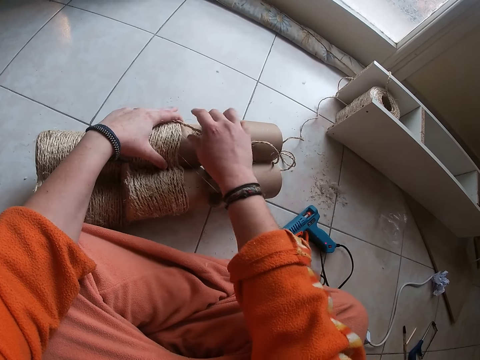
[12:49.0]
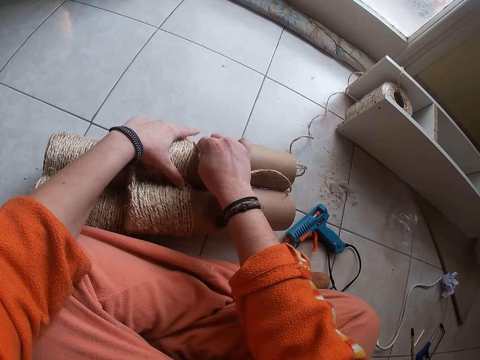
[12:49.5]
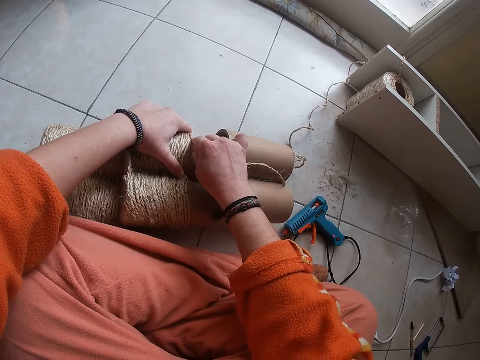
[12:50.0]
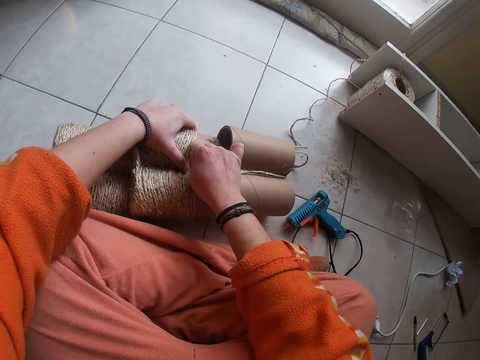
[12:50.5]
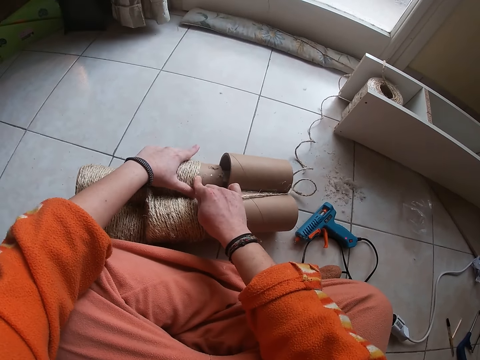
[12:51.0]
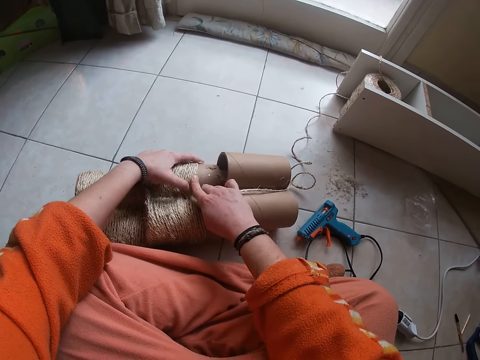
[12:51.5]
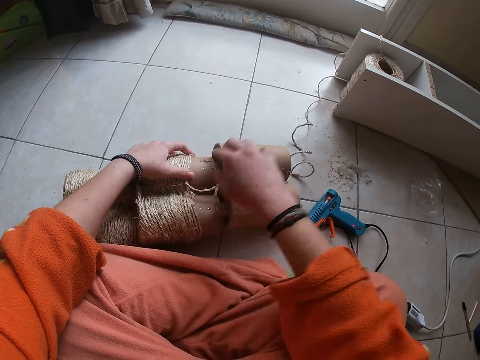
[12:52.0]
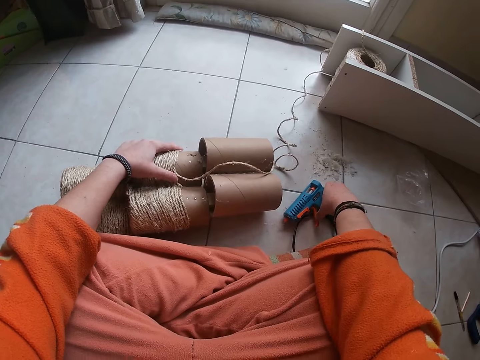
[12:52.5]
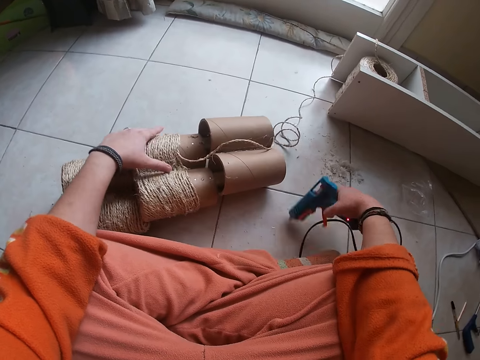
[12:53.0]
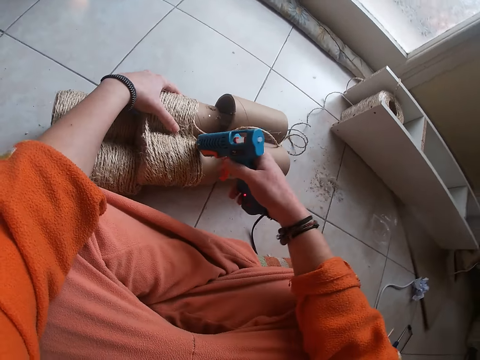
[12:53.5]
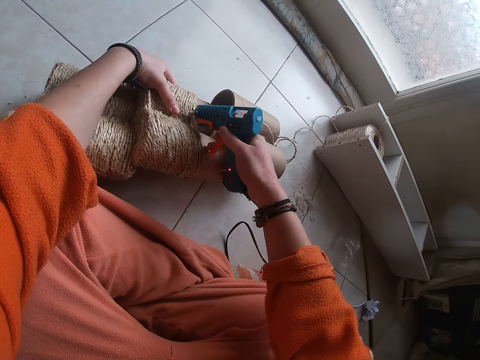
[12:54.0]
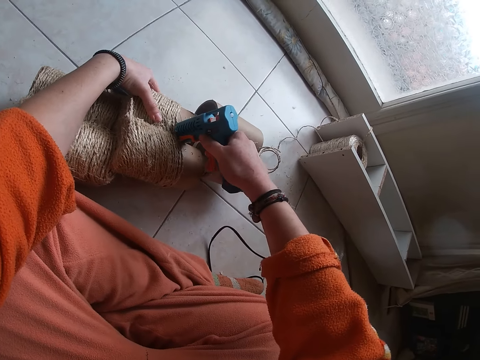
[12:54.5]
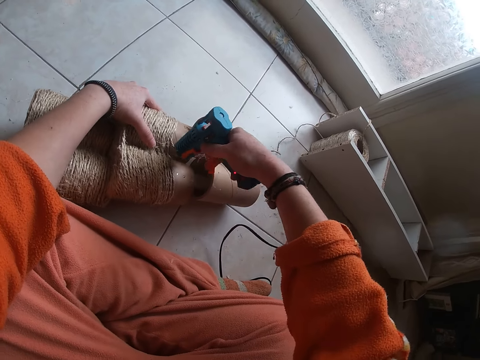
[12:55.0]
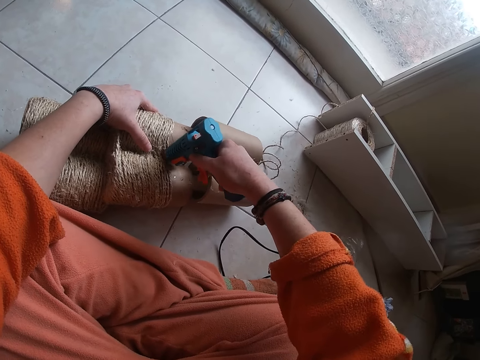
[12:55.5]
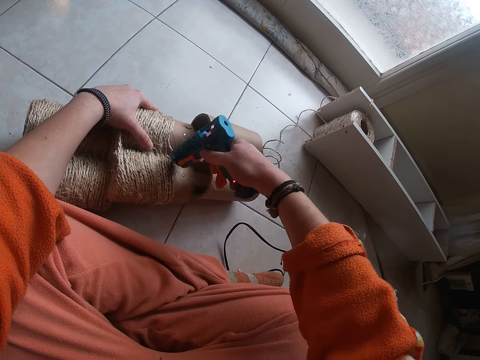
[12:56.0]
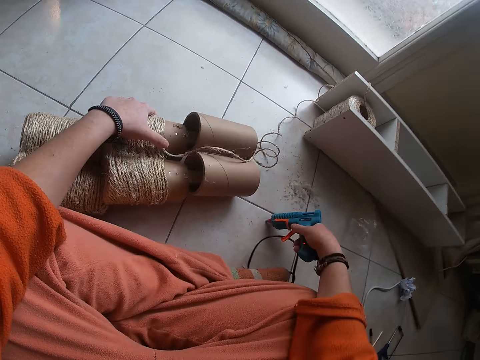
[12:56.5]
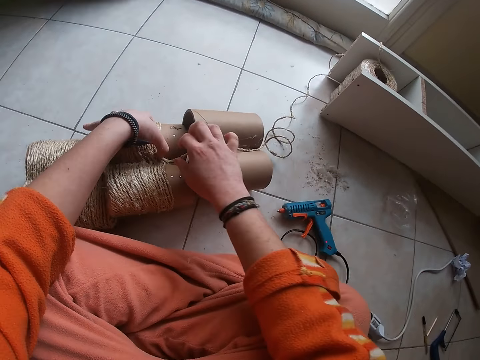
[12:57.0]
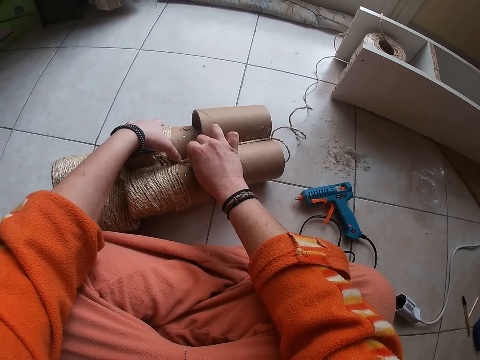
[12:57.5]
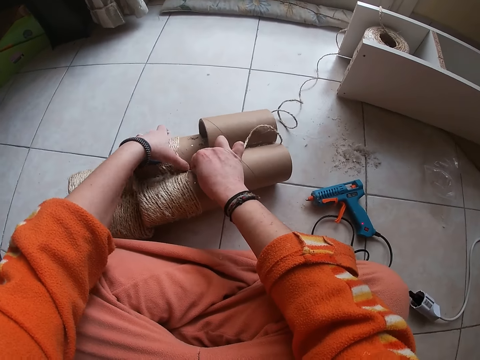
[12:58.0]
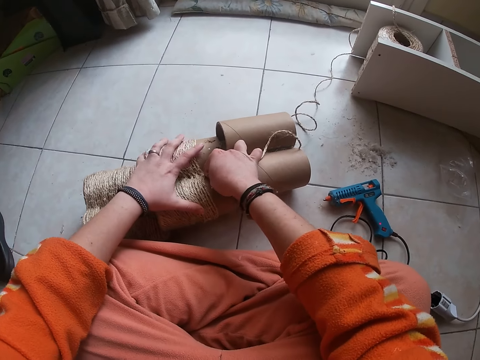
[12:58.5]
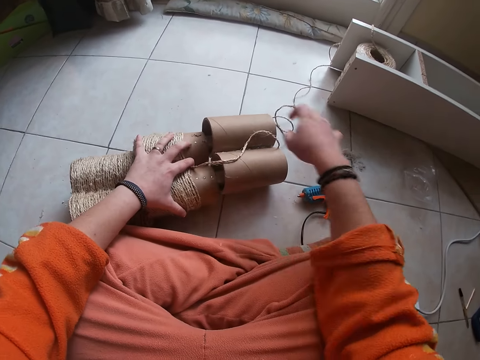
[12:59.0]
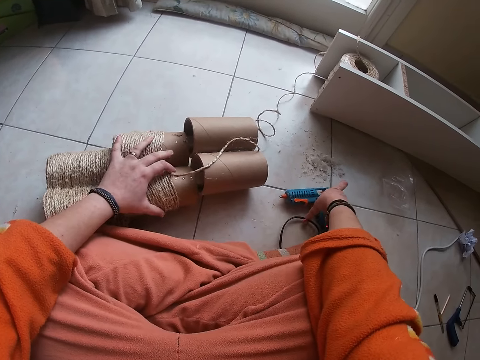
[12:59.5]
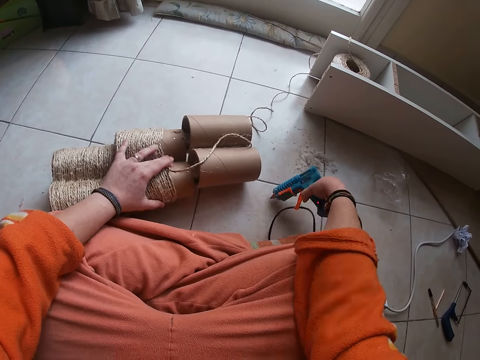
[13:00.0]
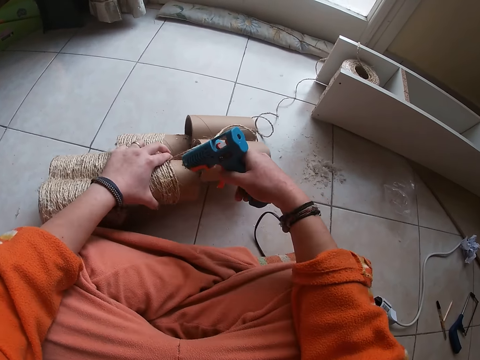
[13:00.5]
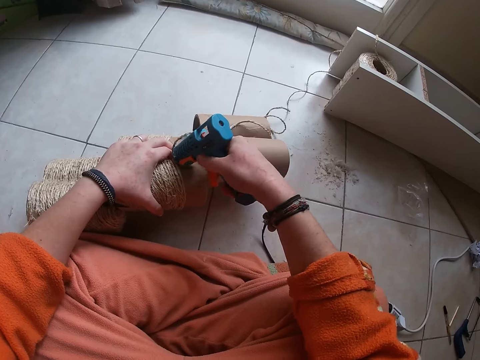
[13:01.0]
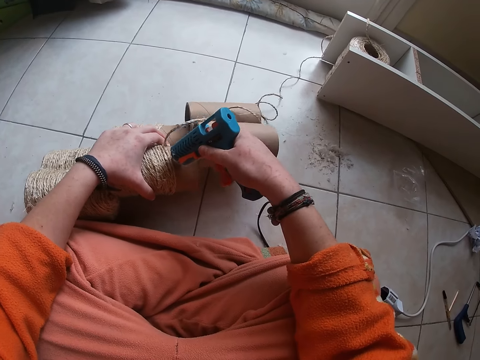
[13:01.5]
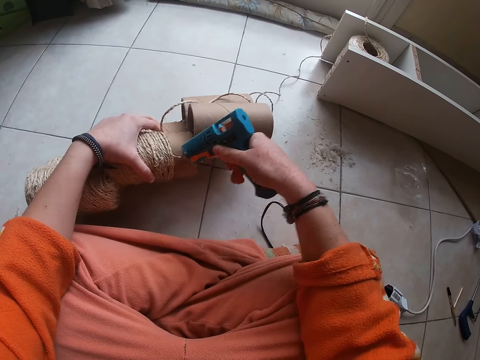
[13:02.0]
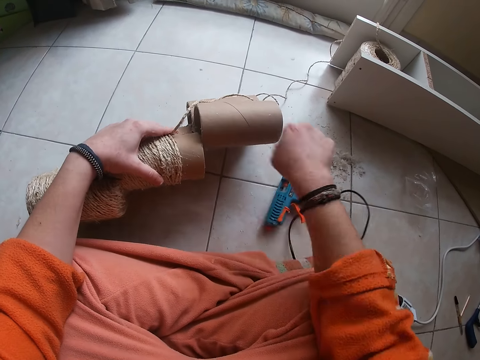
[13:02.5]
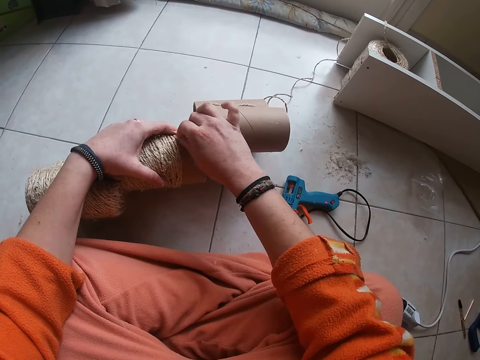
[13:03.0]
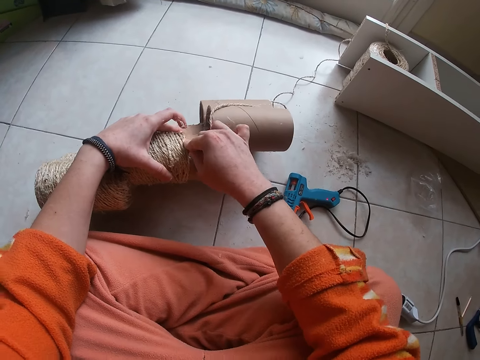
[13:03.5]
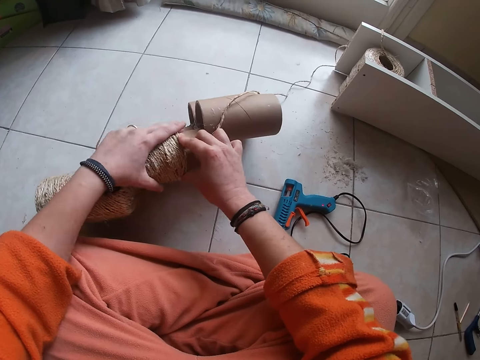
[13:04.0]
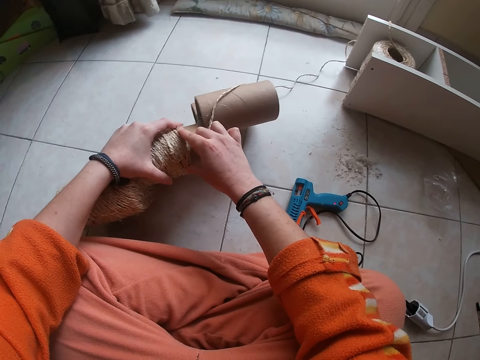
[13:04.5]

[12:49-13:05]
The camera wearer places the glue gun in her right hand on the floor. She attaches yarn to the rolled carton with both her hands. She picks the glue gun from the floor with her right hand. She applies glue on the carton from the glue gun in her right hand. She places the glue gun in her right hand on the floor. She attaches yarn to the rolled carton with both her hands. She picks the glue gun from the floor with her right hand. She applies glue on the carton from the glue gun in her right hand. She places the glue gun in her right hand on the floor. She attaches yarn to the rolled carton with both her hands.

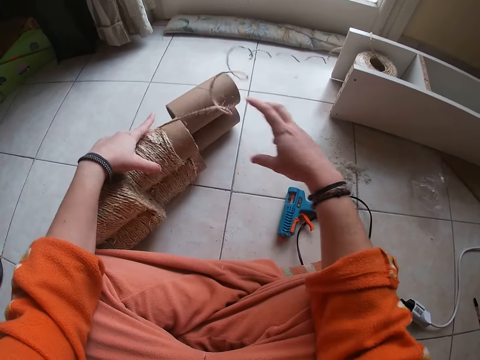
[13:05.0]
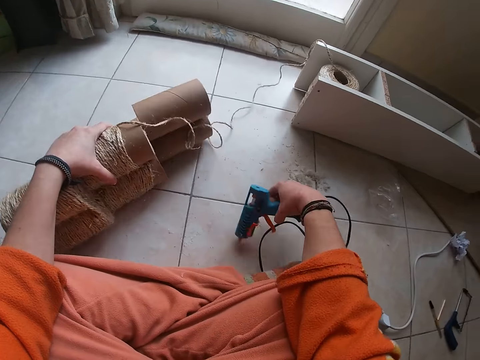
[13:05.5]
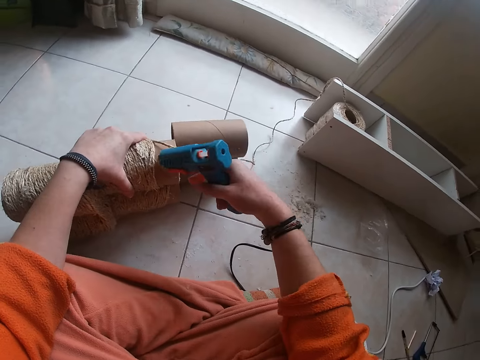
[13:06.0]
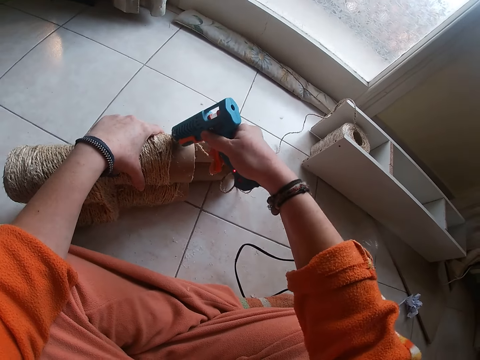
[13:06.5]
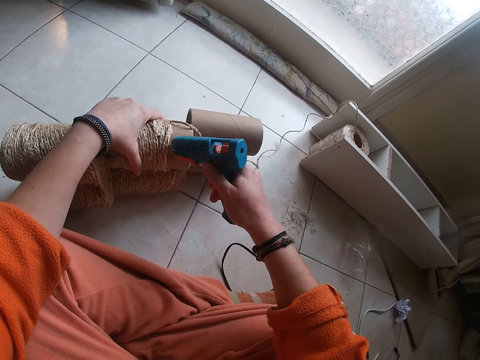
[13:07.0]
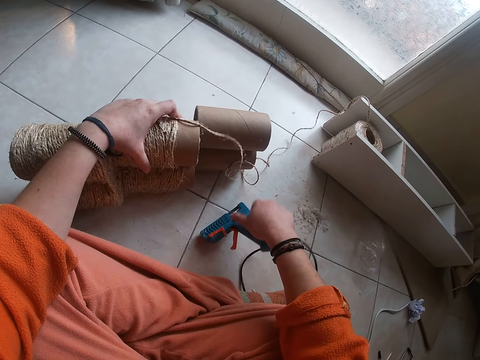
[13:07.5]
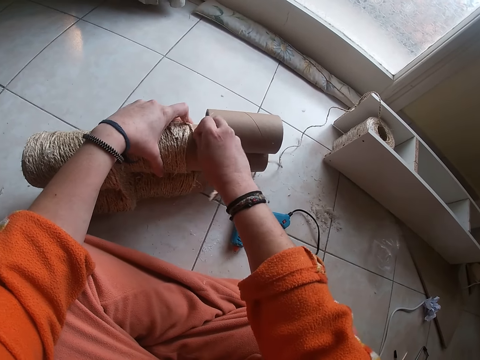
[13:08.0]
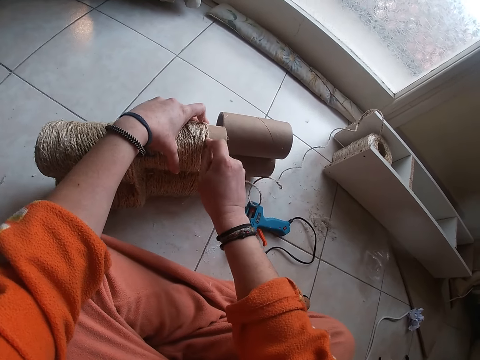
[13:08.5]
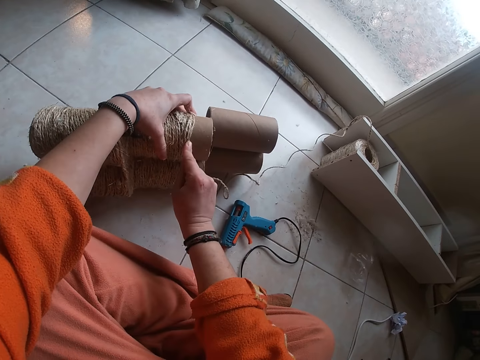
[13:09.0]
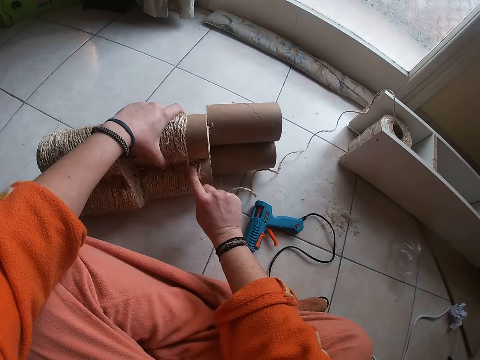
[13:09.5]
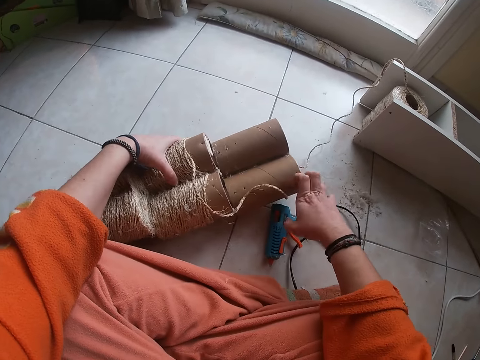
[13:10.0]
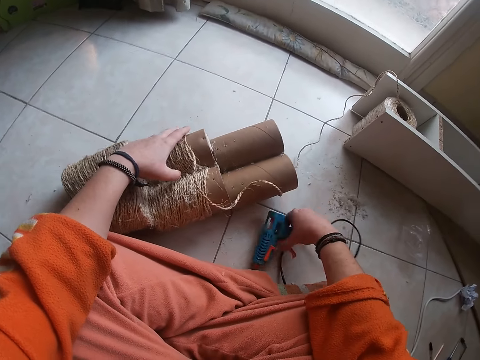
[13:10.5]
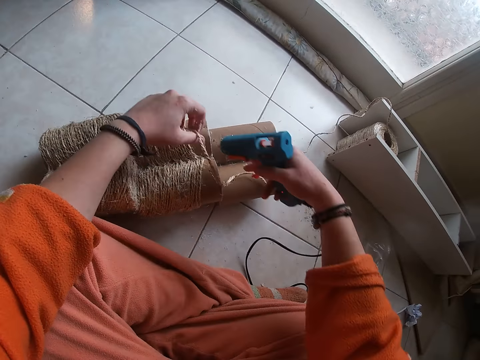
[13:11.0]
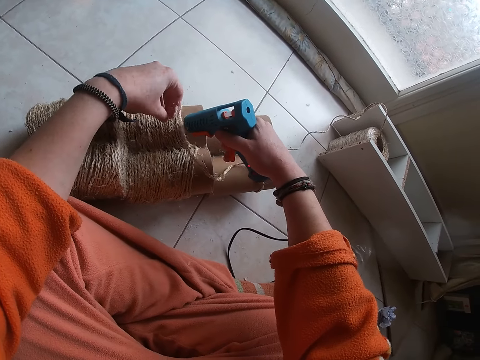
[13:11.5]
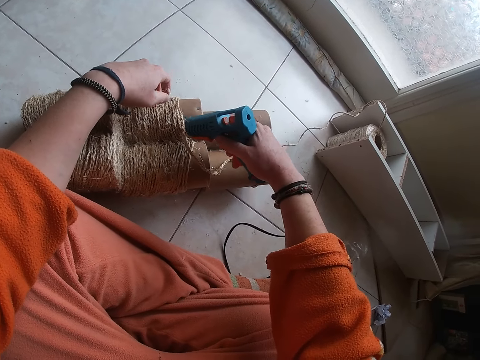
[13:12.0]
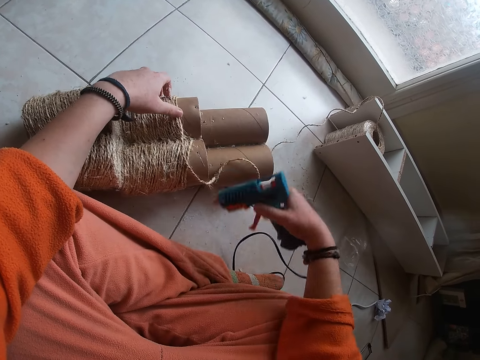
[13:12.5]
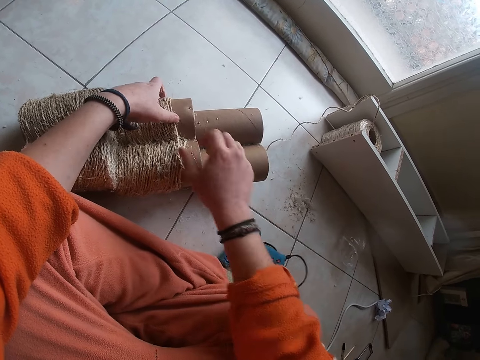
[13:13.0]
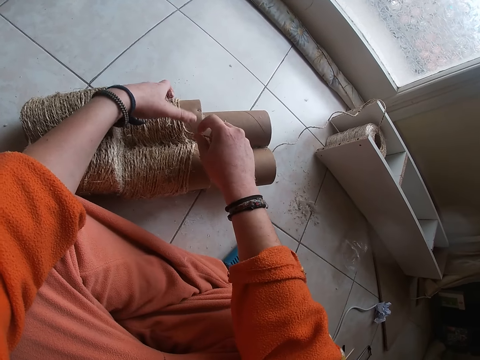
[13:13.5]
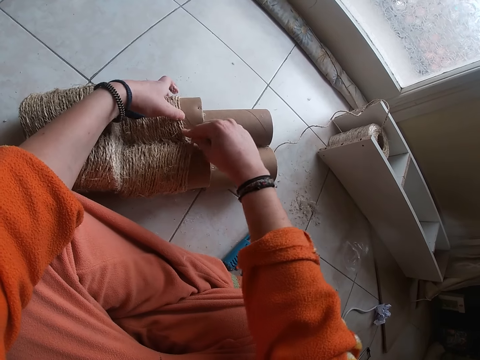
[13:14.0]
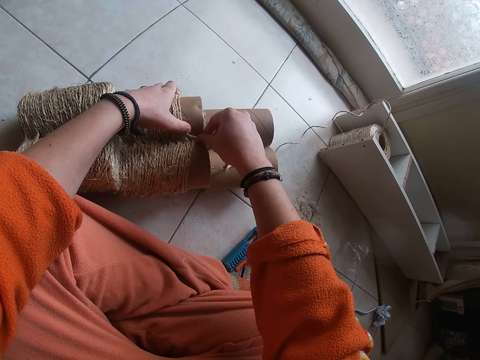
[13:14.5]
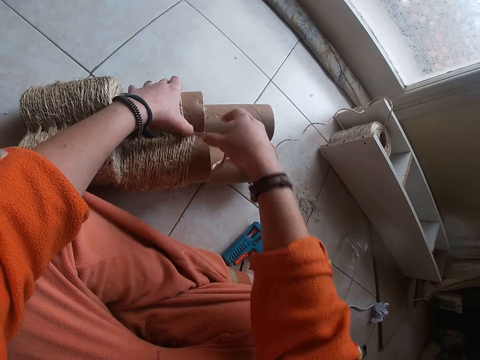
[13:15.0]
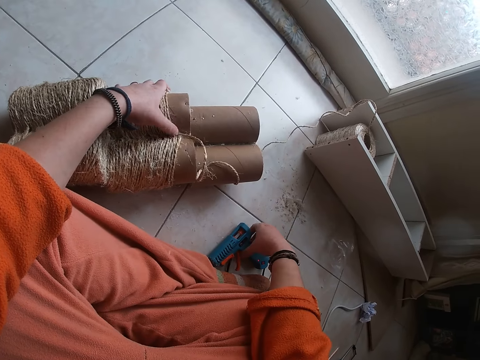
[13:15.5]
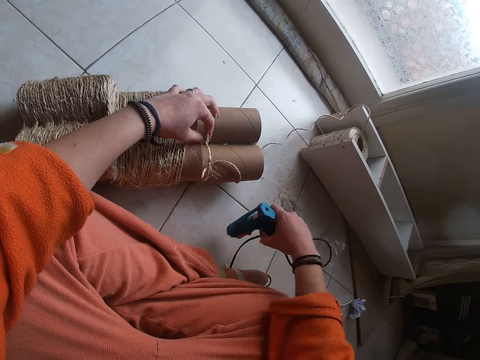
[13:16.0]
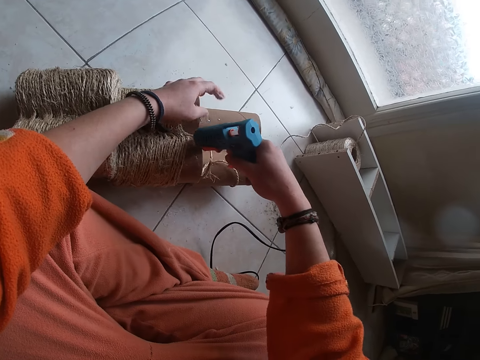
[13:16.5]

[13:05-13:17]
The camera wearer picks the glue gun from the floor with her right hand. She applies glue on the carton from the glue gun in her right hand. She places the glue gun in her right hand on the floor. She attaches yarn to the rolled carton with both her hands. She picks the glue gun from the floor with her right hand. She applies glue on the carton from the glue gun in her right hand. She places the glue gun in her right hand on the floor. She attaches yarn to the rolled carton with both her hands. She picks the glue gun from the floor with her right hand.
